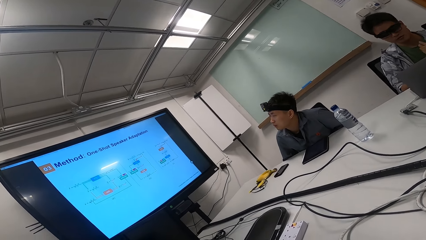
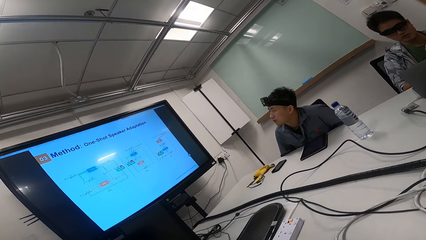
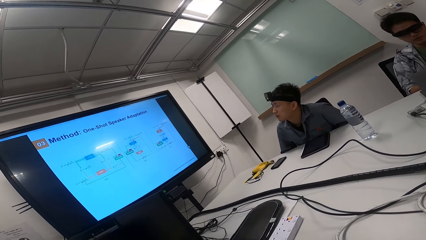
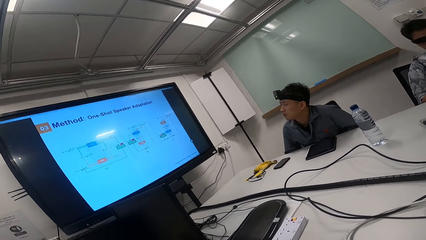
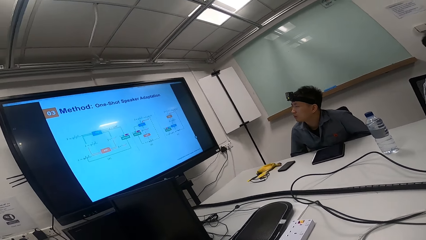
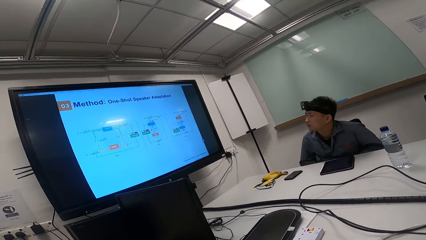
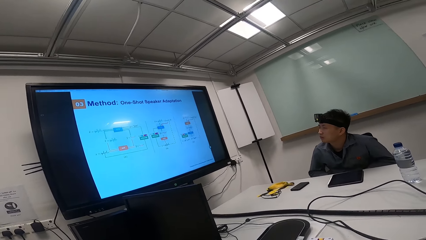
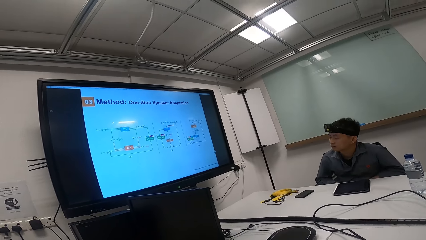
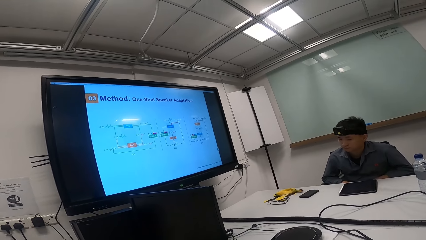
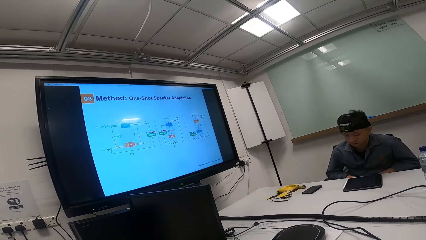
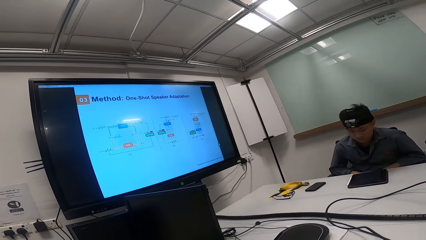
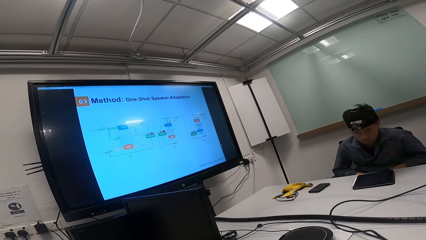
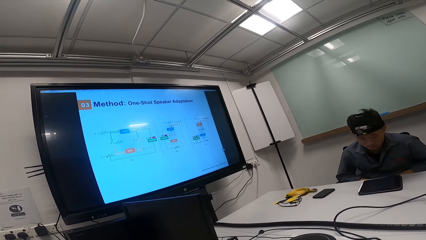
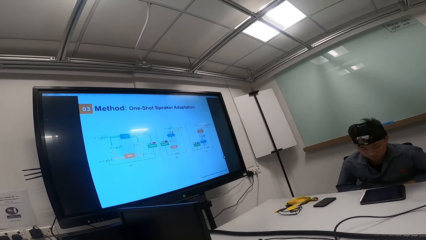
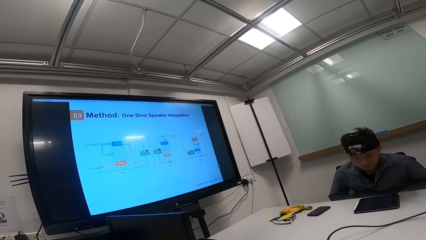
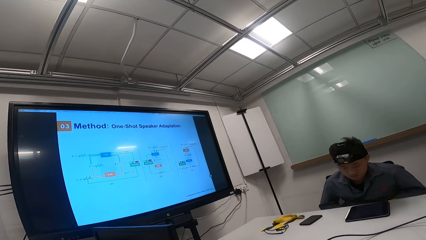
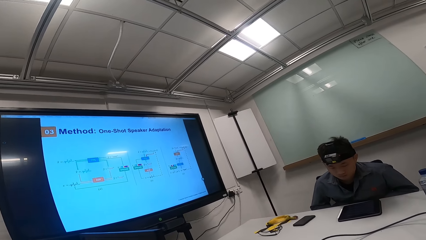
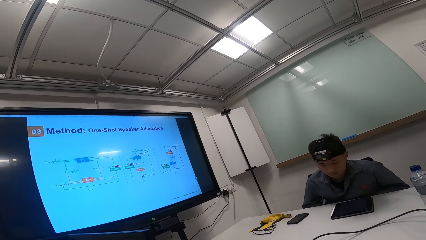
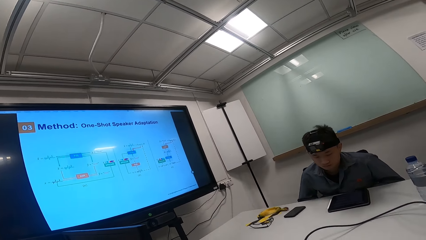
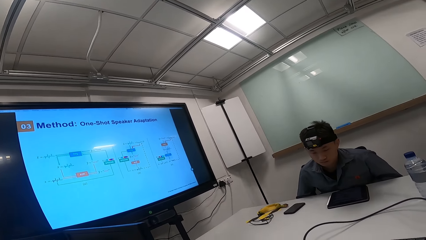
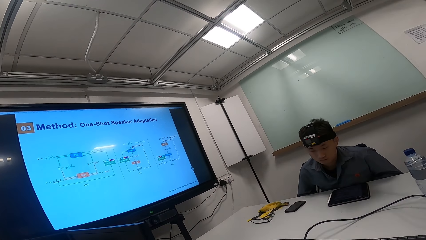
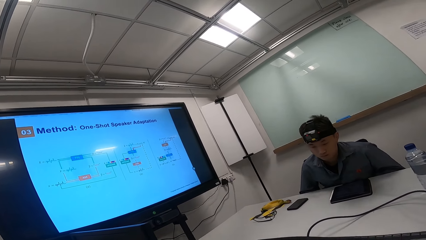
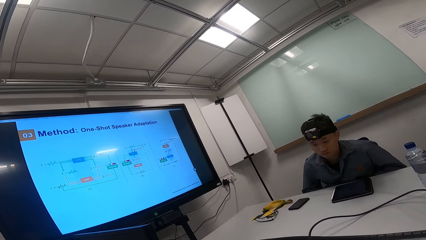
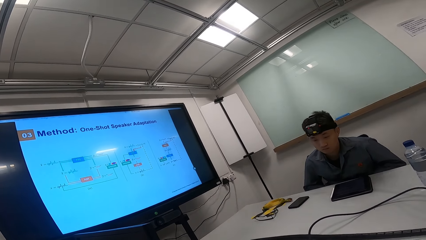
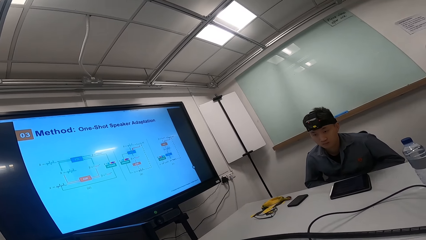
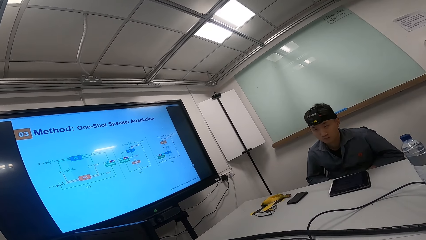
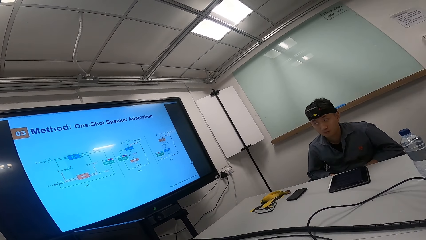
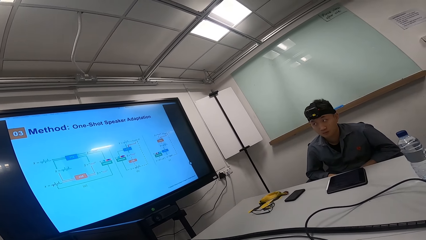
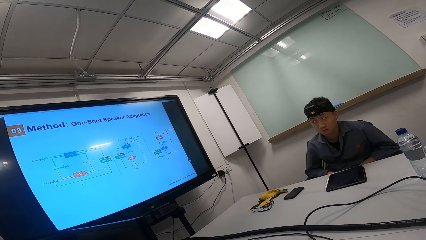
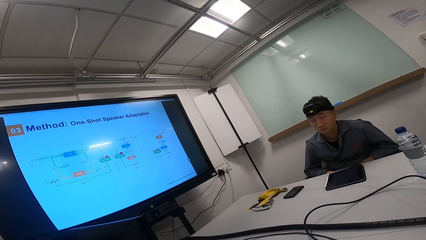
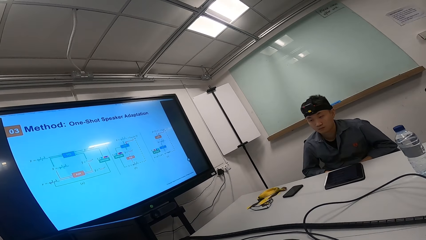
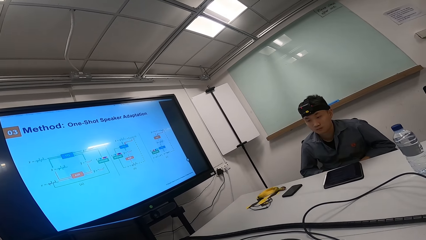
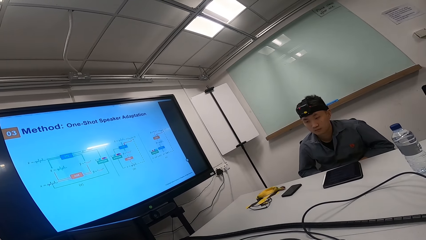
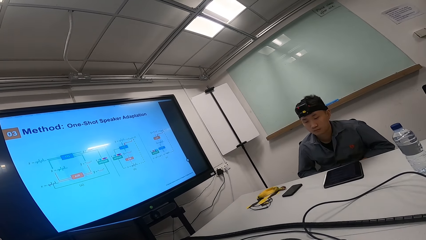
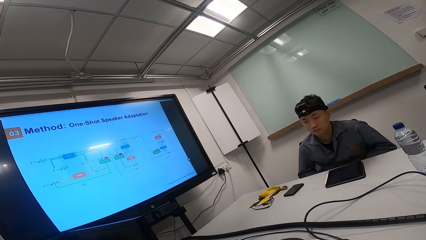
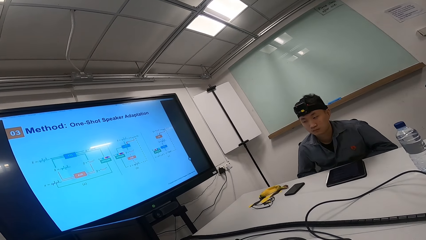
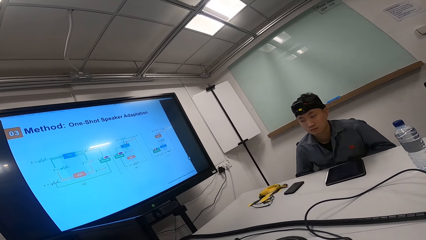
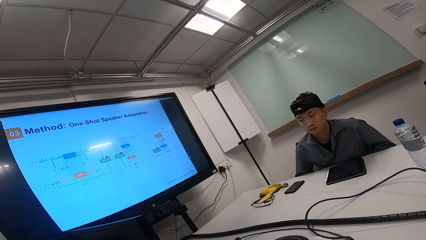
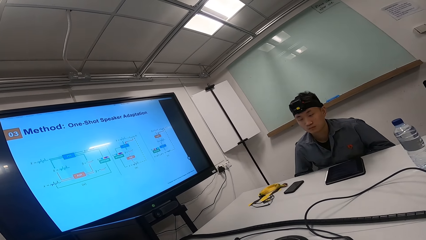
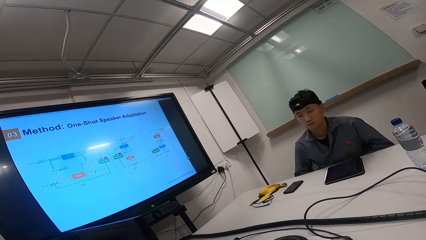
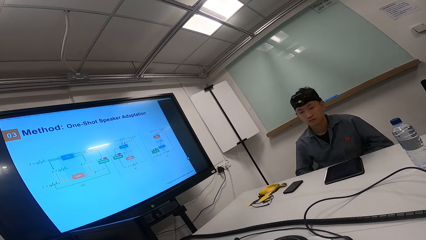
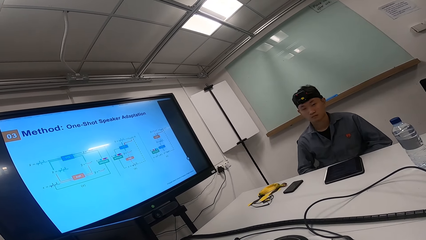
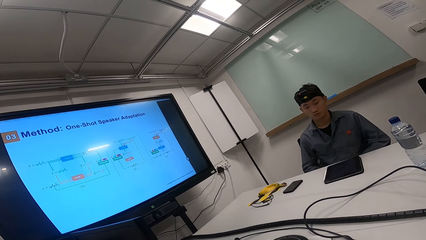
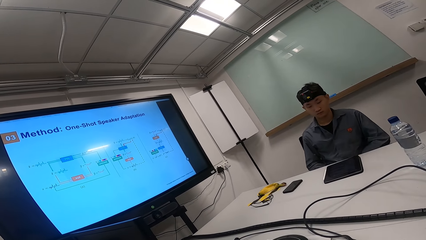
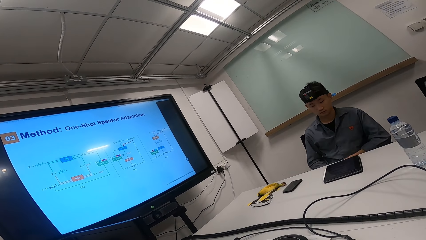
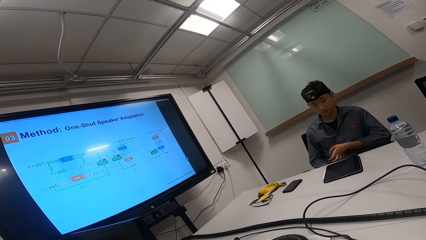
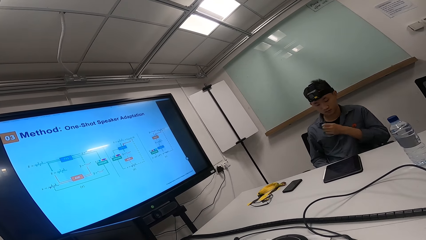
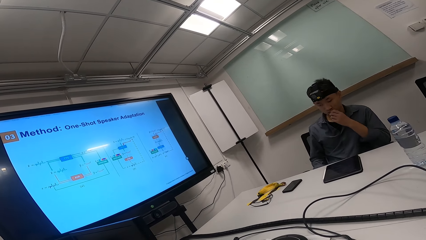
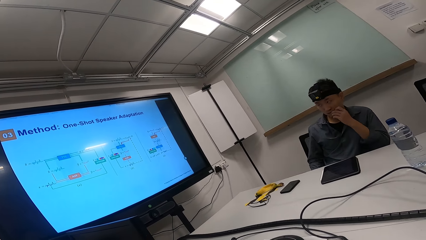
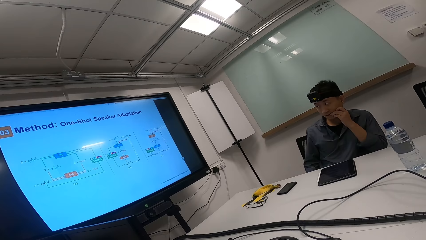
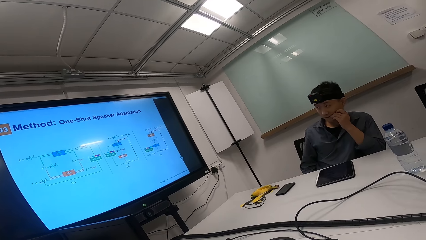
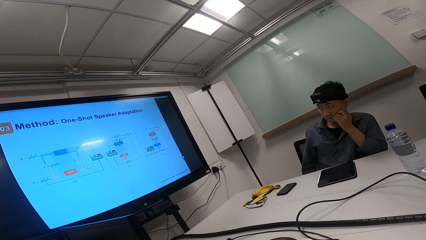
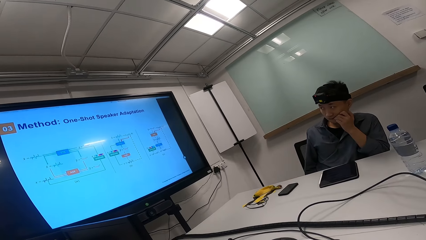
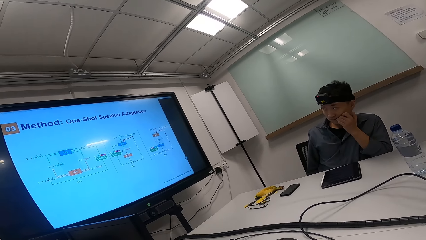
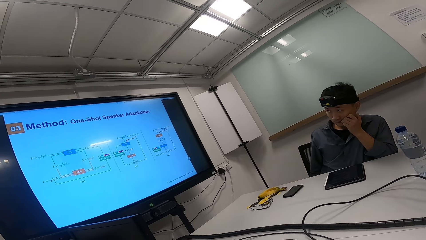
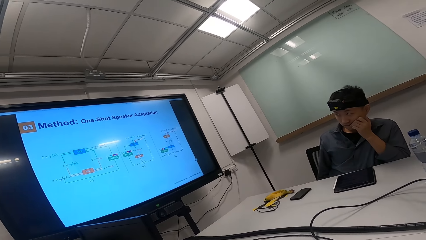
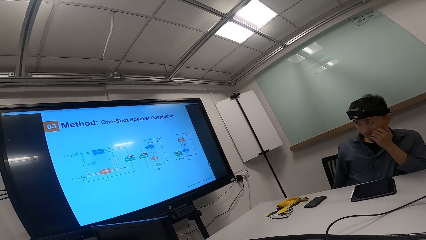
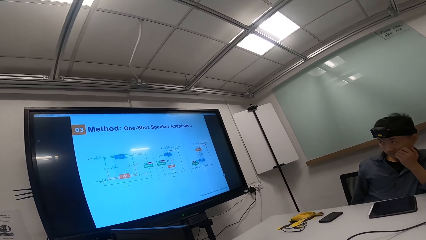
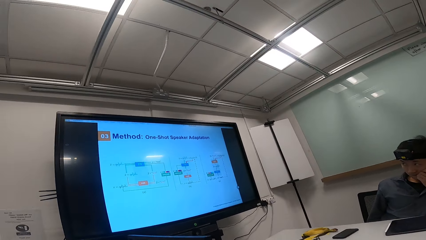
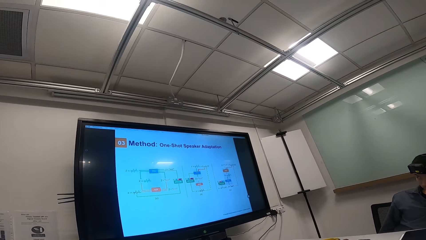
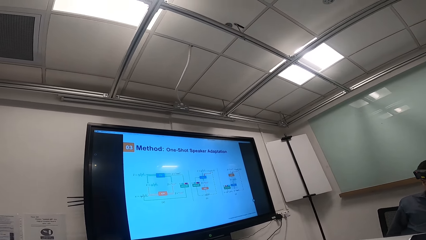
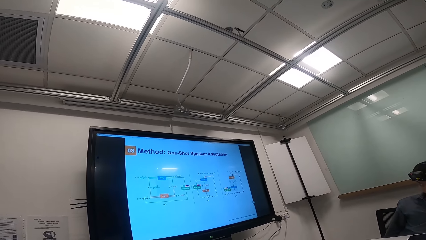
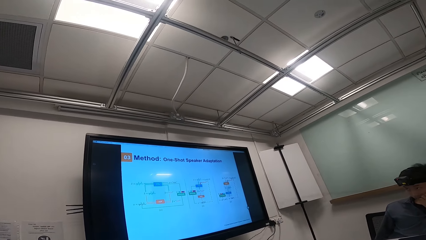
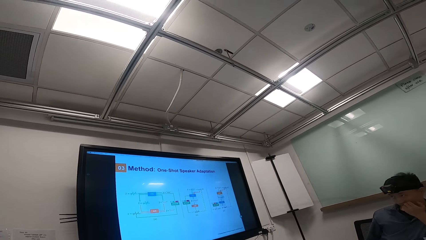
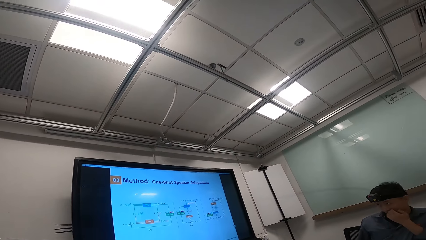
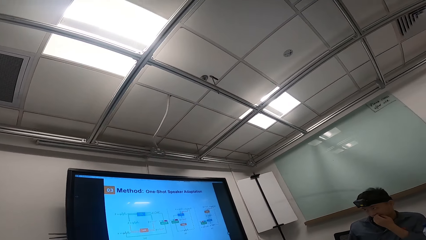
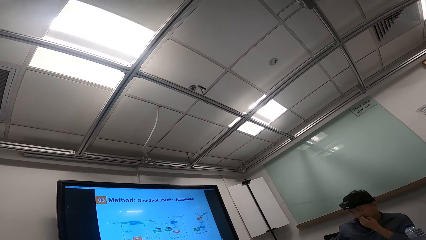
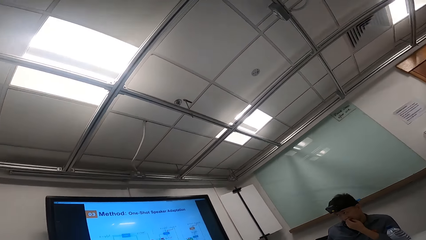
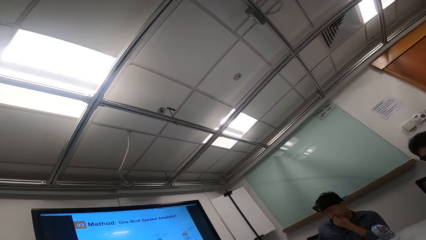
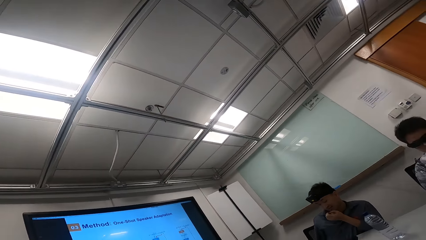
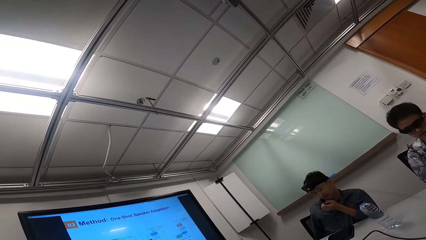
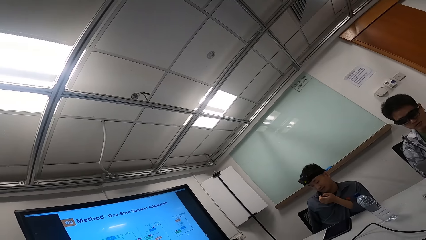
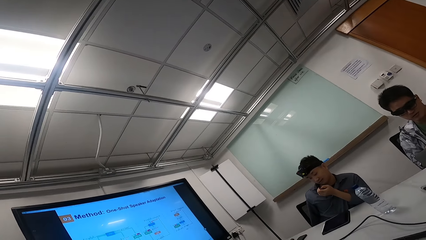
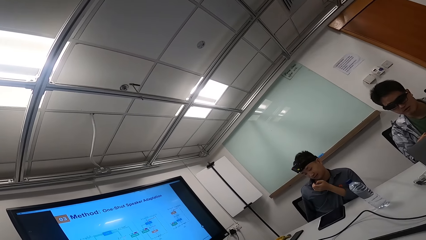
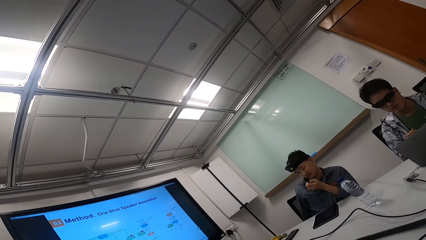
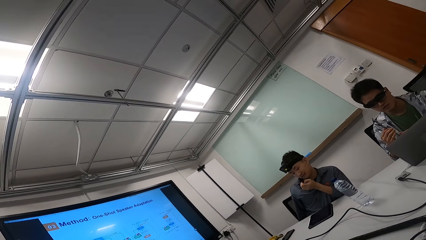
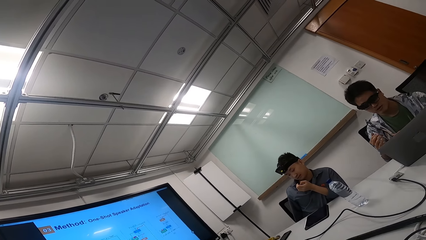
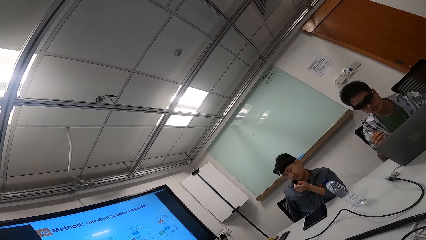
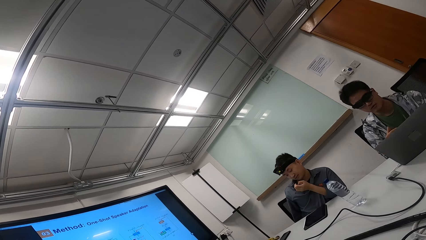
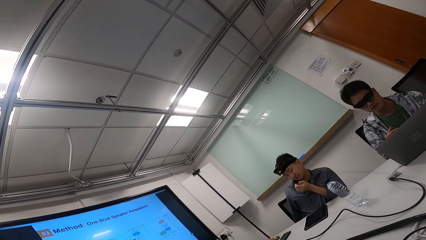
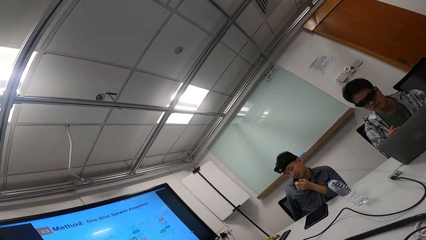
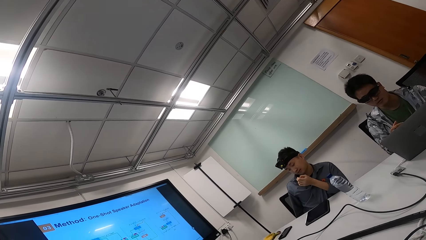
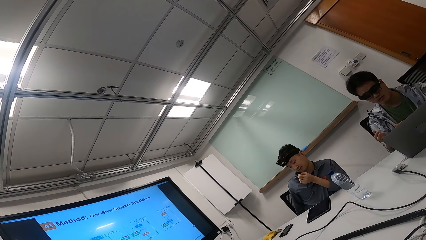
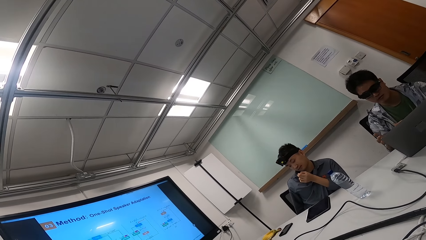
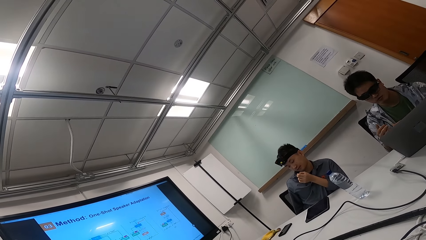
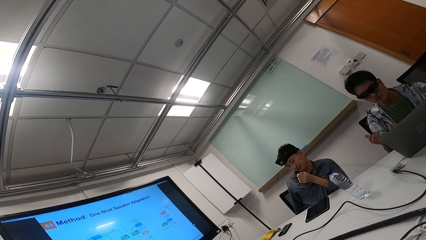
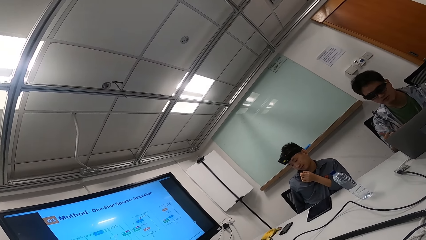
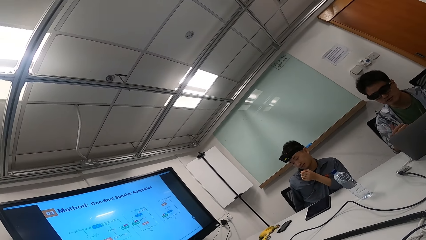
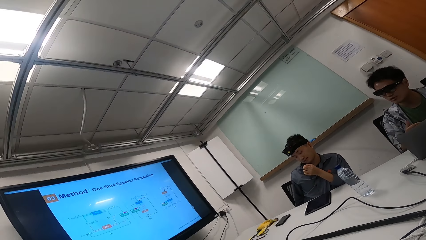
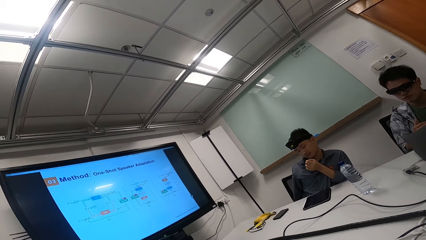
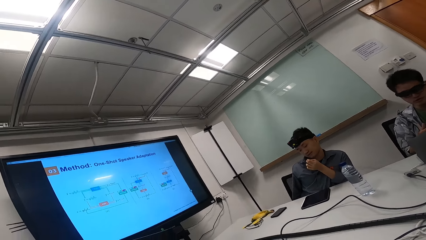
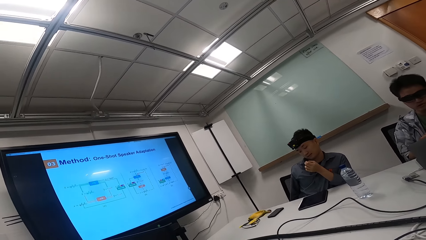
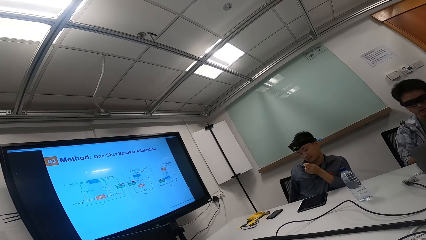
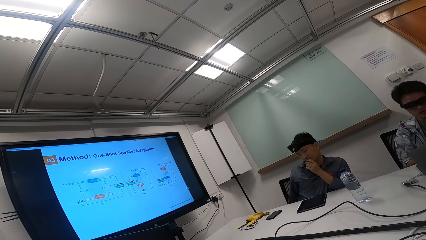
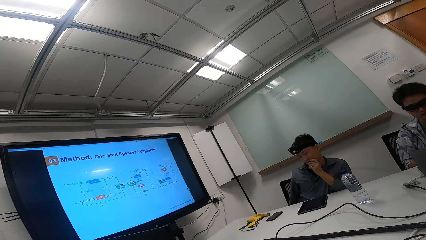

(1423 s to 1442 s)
A person looks down, swings on the chair, and puts his left hand under the chin. The camera wearer looks at the television. They look up. Another person gestures with the right hand.
